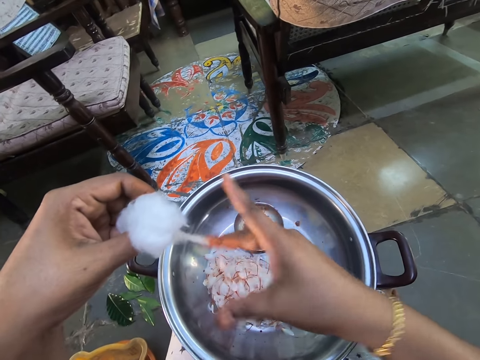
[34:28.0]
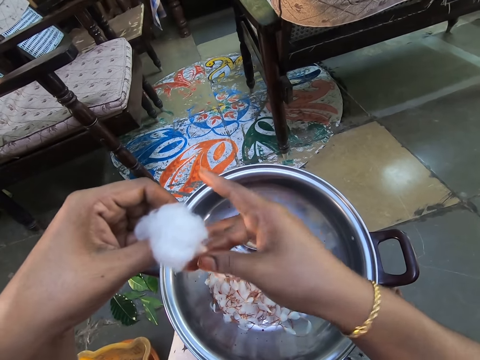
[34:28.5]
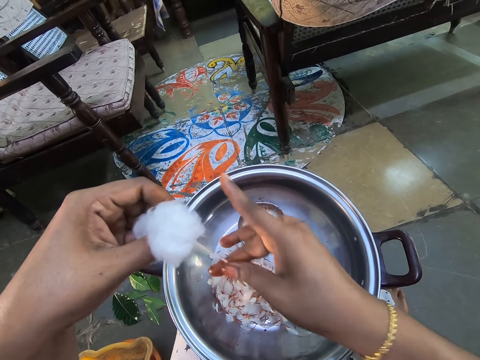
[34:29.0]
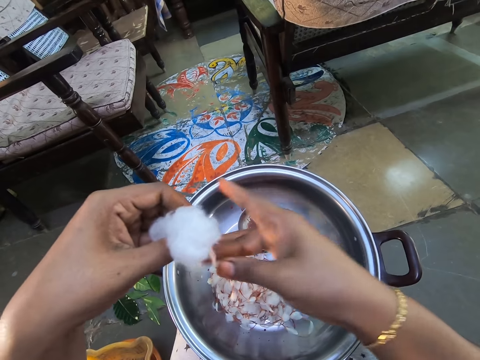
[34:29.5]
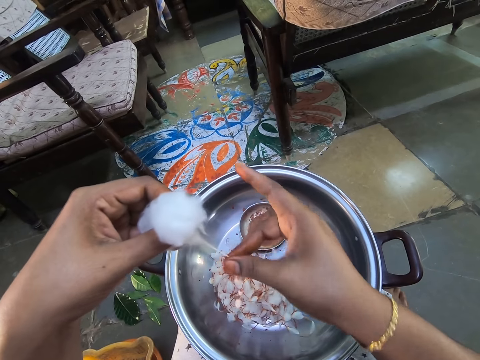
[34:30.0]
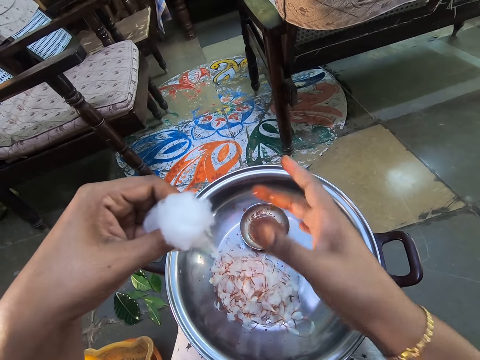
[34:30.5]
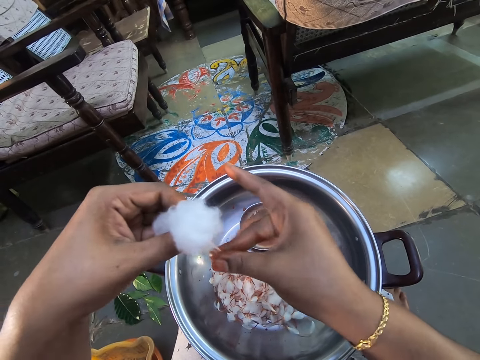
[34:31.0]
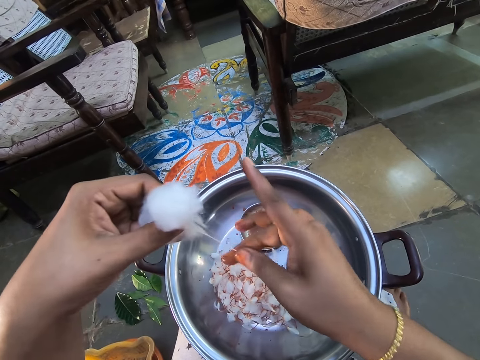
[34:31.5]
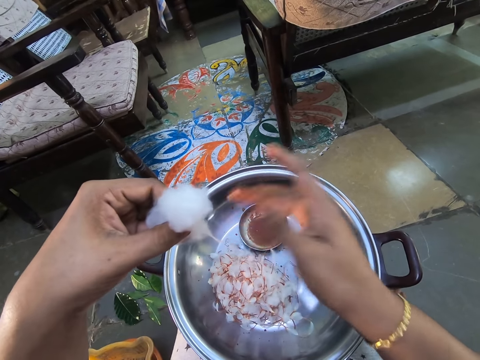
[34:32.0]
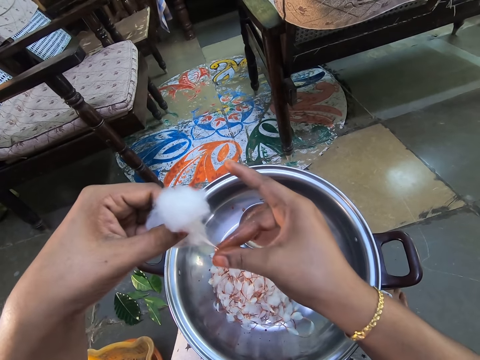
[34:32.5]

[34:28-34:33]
The camera wearer pulls the cotton wool. They make a string out of the cotton.

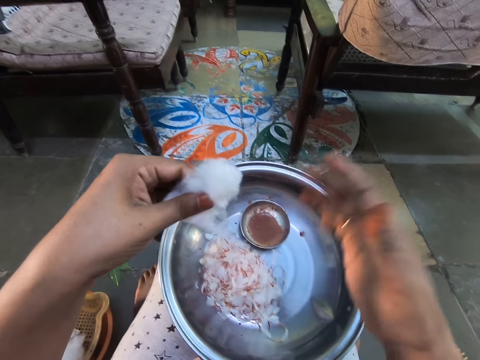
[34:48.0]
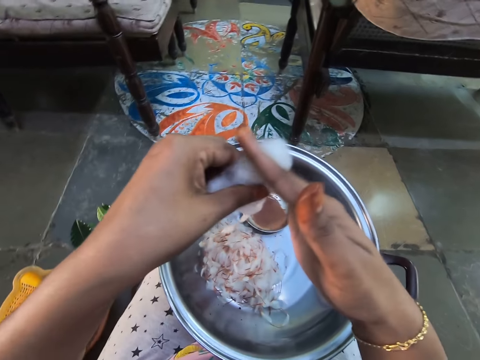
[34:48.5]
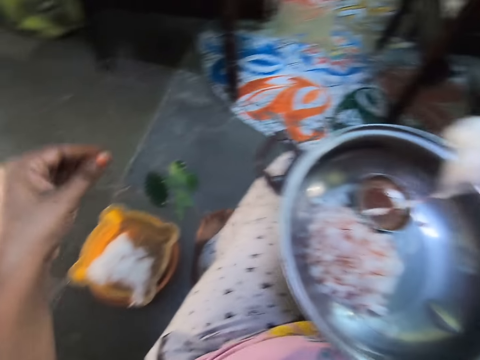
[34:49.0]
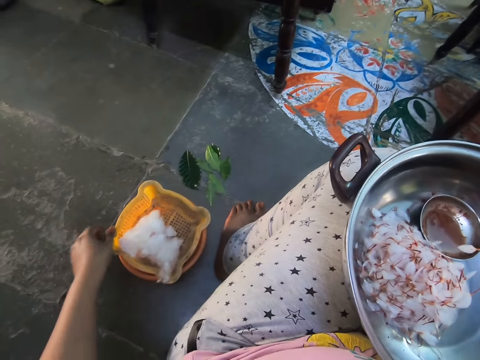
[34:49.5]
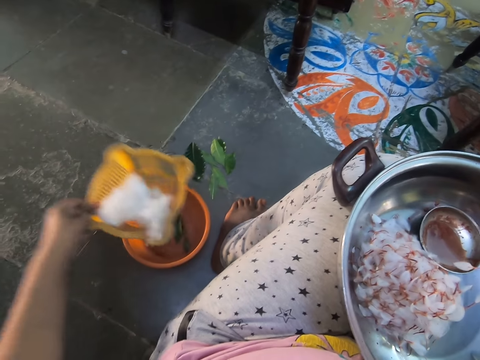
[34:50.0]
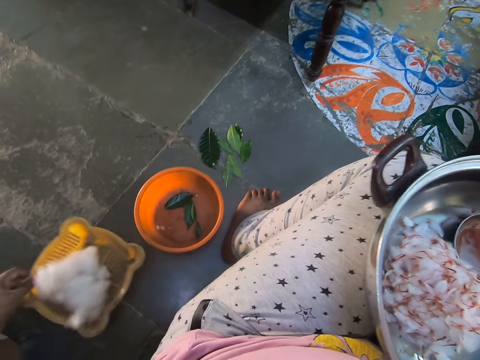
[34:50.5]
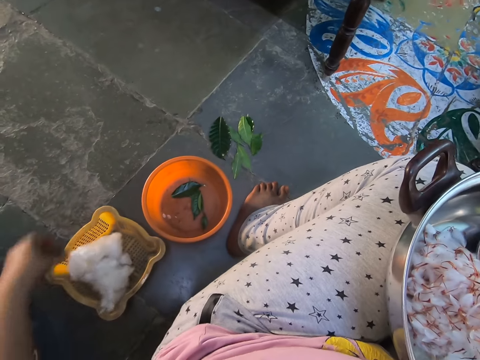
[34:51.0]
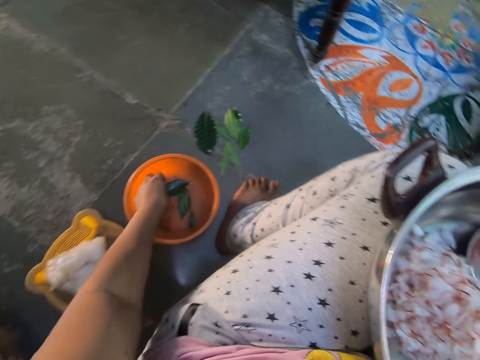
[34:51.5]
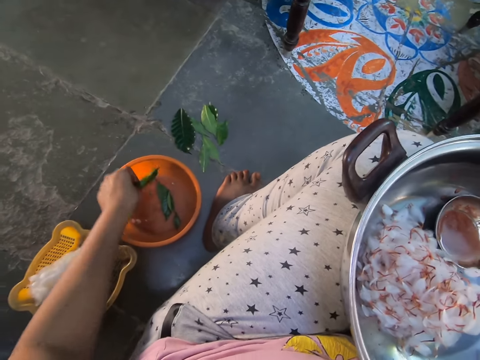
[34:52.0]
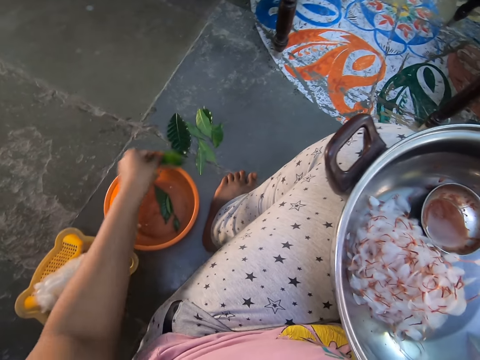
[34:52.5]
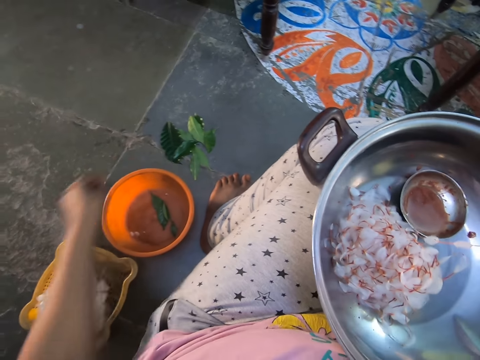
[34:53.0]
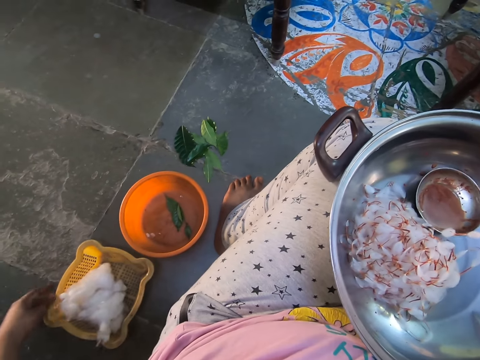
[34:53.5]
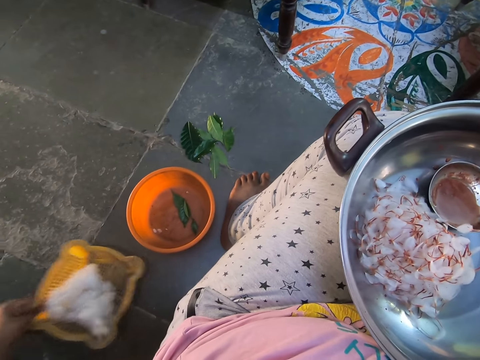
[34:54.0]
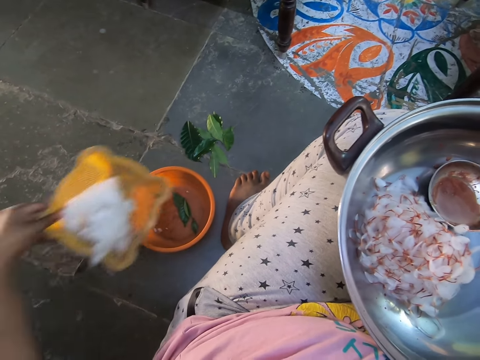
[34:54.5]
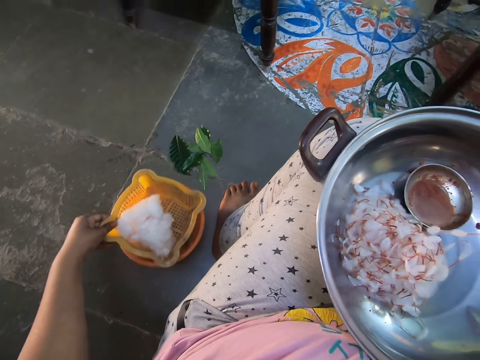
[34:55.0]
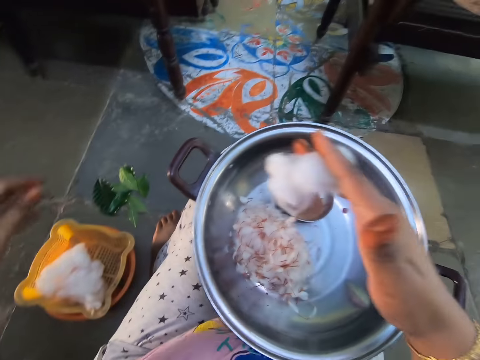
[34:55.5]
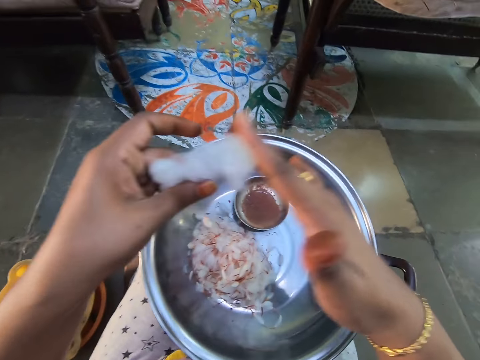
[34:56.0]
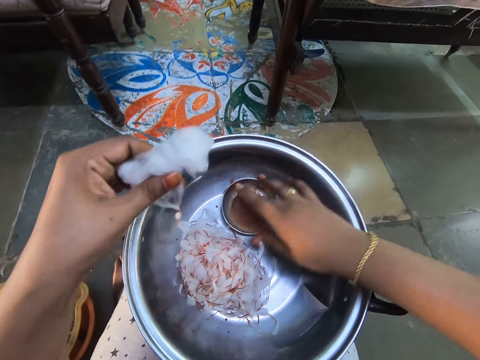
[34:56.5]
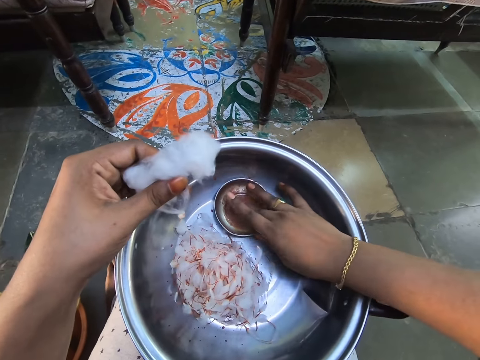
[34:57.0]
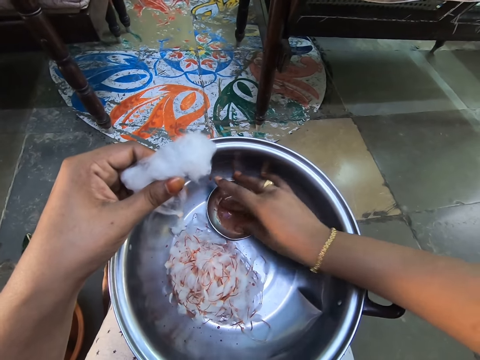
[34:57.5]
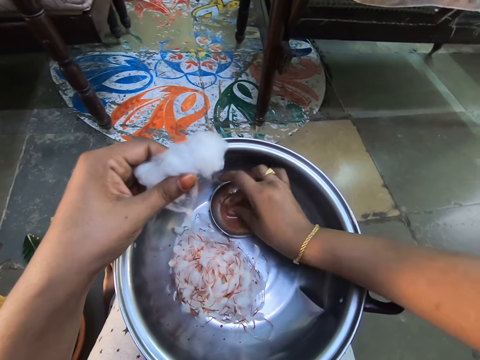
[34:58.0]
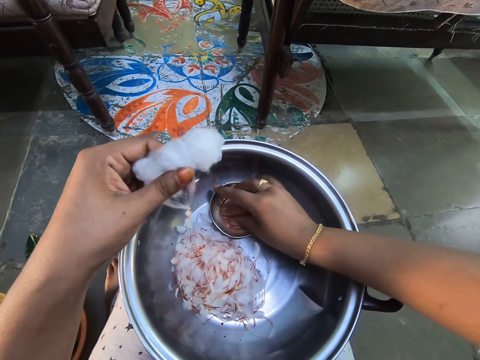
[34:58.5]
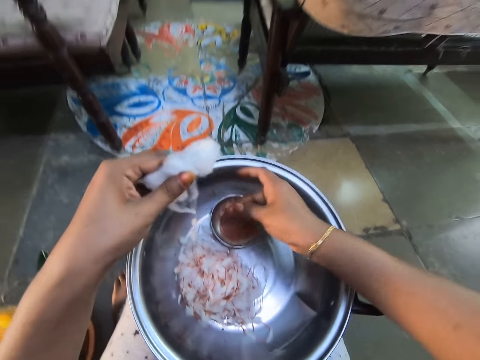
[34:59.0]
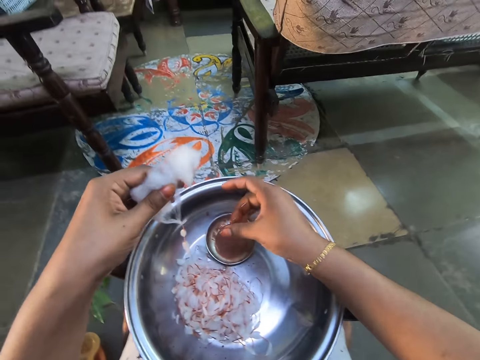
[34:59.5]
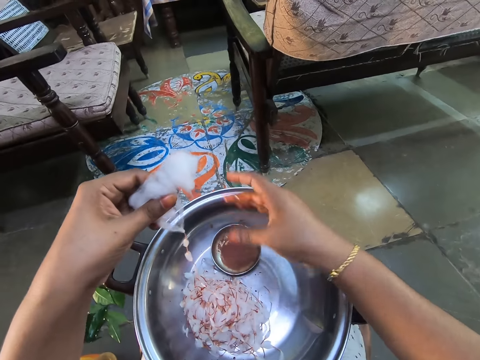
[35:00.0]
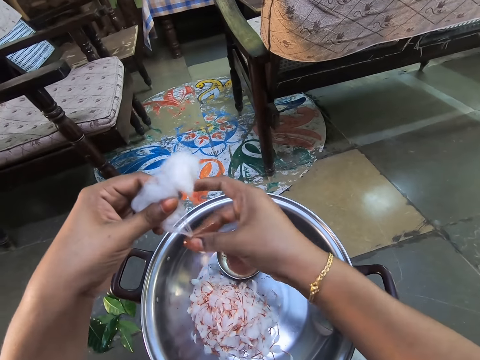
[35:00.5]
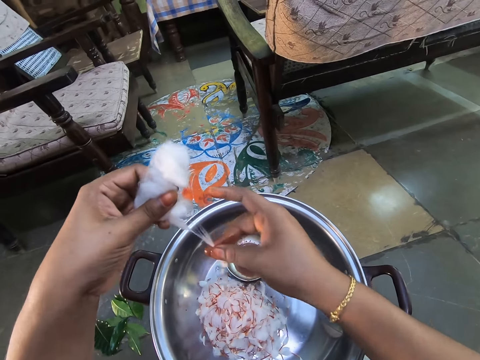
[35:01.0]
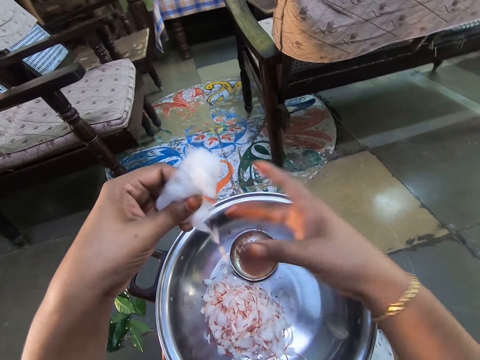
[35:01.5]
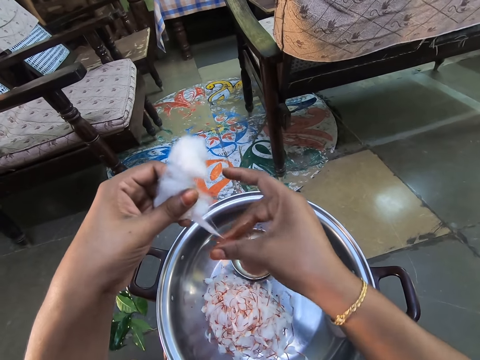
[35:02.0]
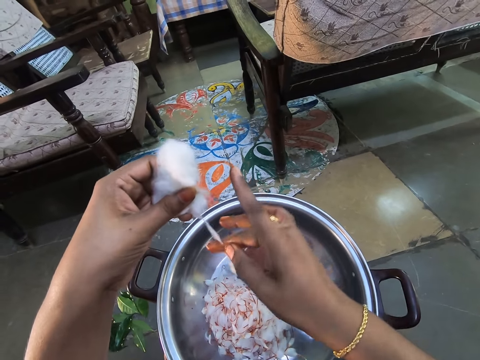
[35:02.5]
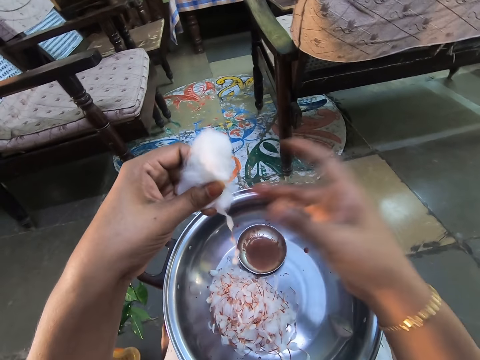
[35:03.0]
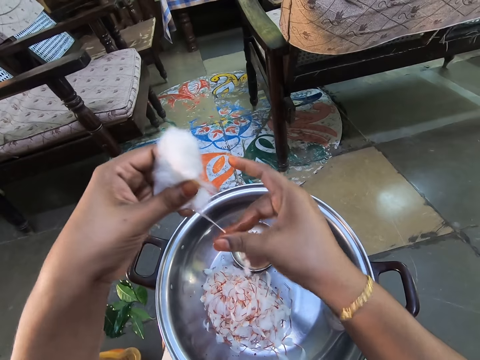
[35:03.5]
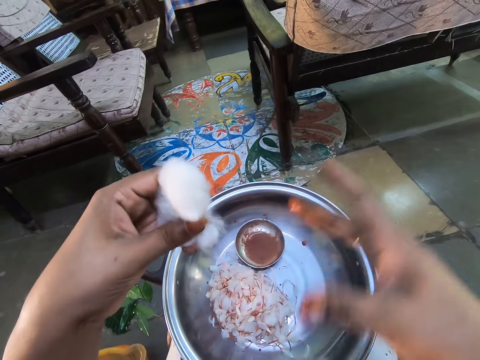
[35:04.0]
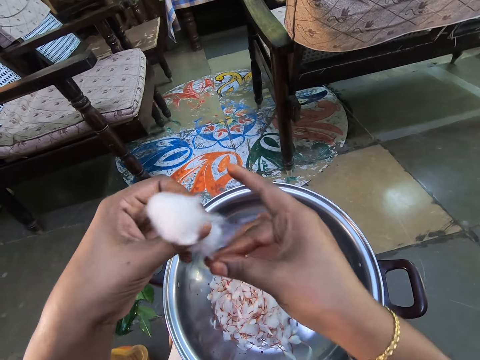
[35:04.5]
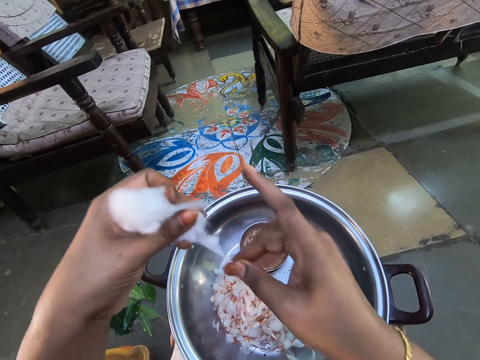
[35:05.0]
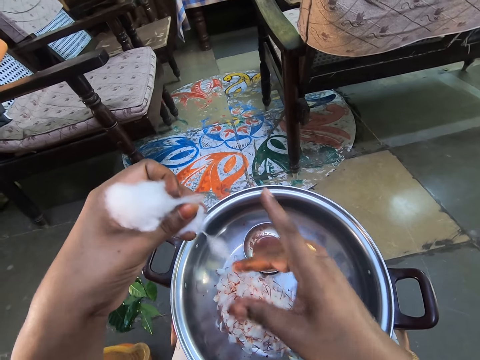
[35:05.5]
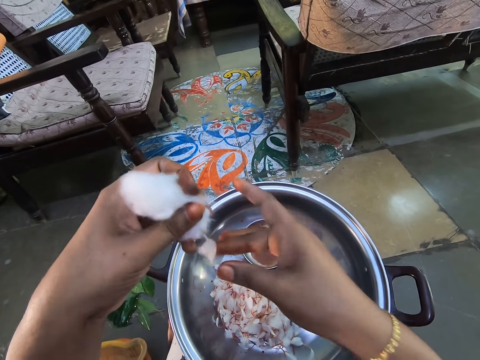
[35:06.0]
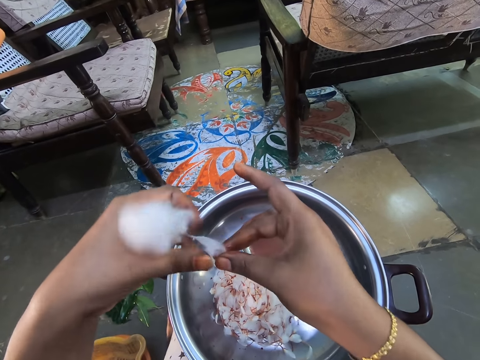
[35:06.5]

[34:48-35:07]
The camera wearer picks up the tray of cotton wool. They put down the tray of cotton on the floor. They pick up a leaf. They drop the leaf on the floor. They pick up the tray of cotton wool. They put the tray of cotton on top of the plastic plate. They pull the cotton wool. They dip the fingers into the water in the basin. They pull a string out of the cotton.
